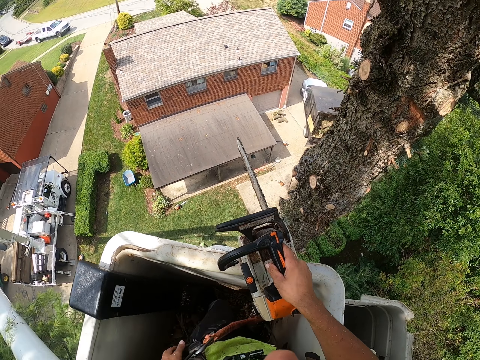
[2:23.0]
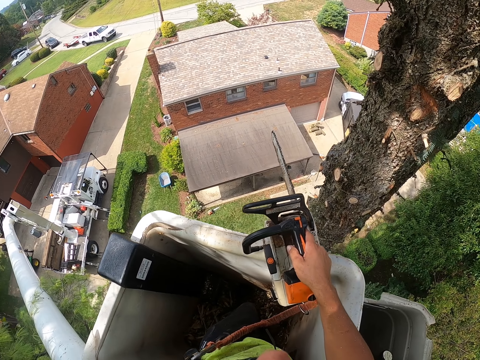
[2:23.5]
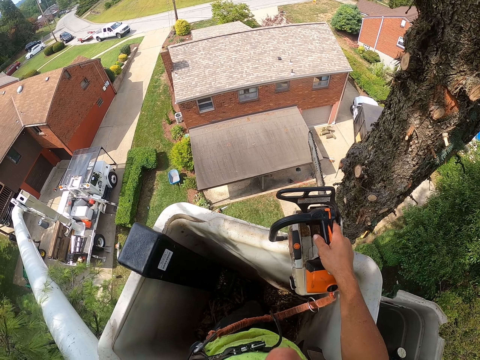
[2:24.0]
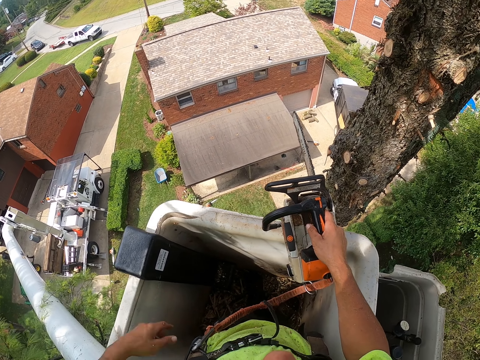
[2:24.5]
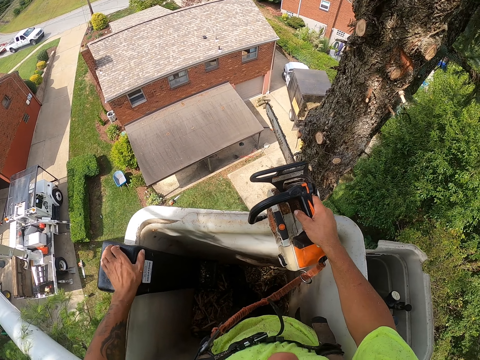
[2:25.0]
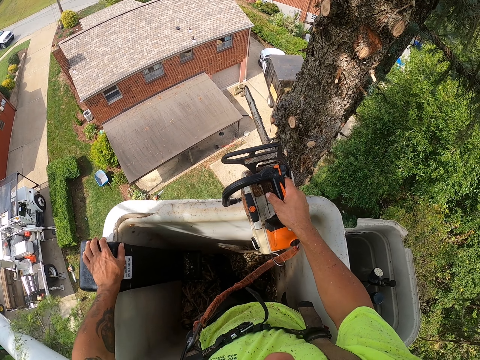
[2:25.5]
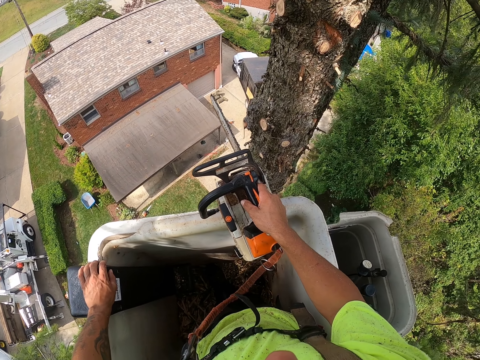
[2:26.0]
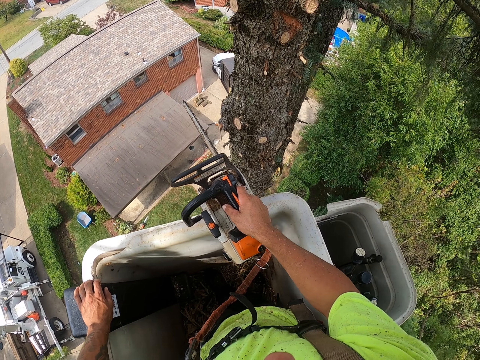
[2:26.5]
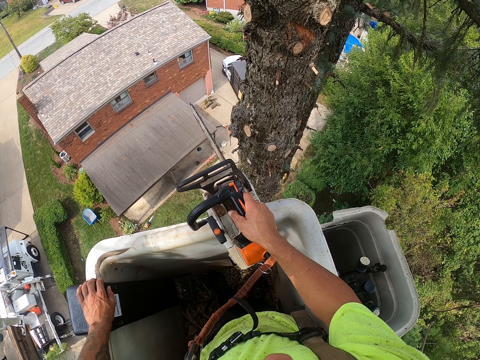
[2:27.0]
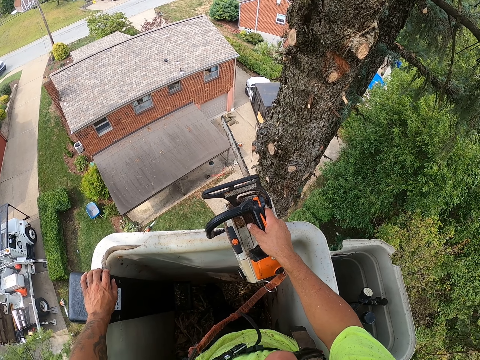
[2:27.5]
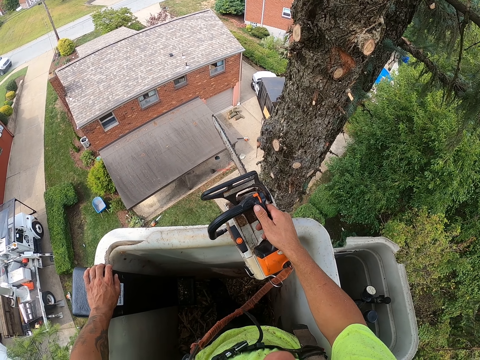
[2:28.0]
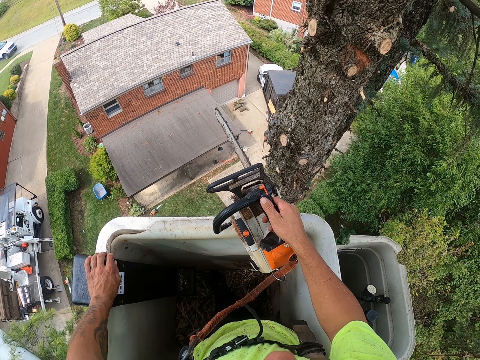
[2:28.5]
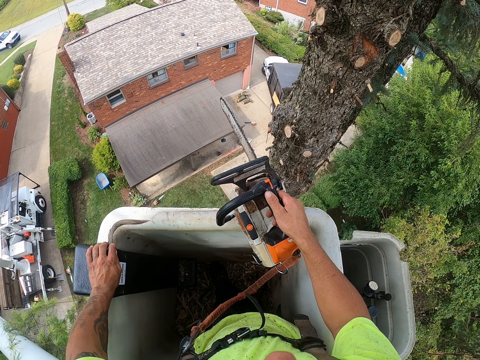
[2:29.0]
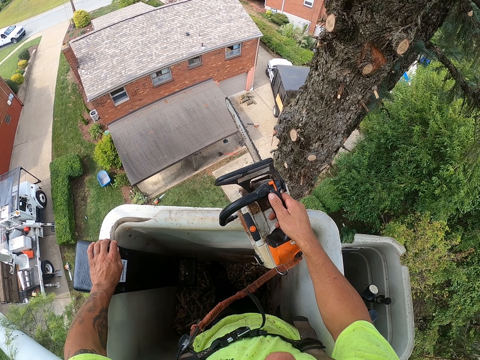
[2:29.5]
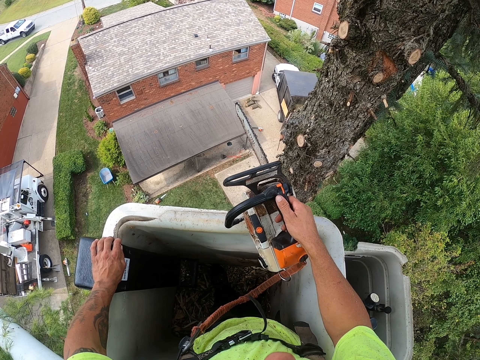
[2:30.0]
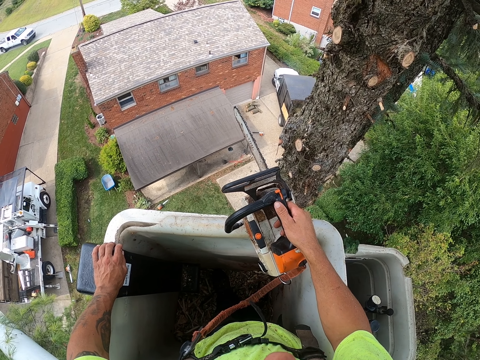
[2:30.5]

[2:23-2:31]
The camera wearer holds the chainsaw to the bucket with his right hand.

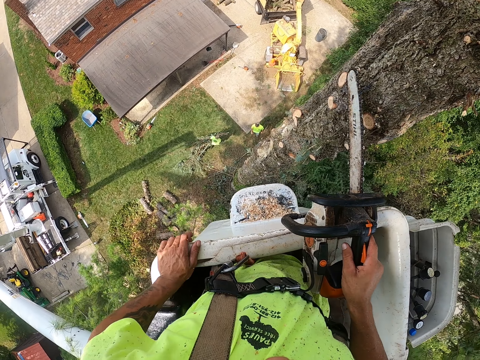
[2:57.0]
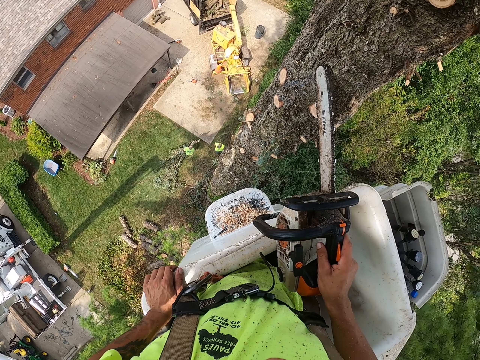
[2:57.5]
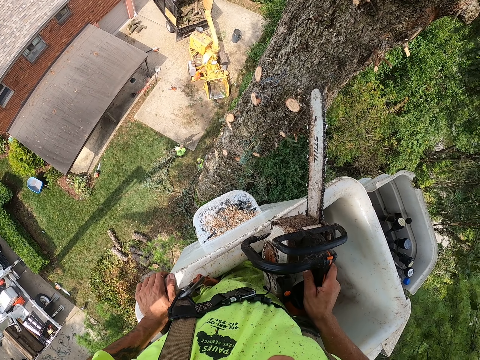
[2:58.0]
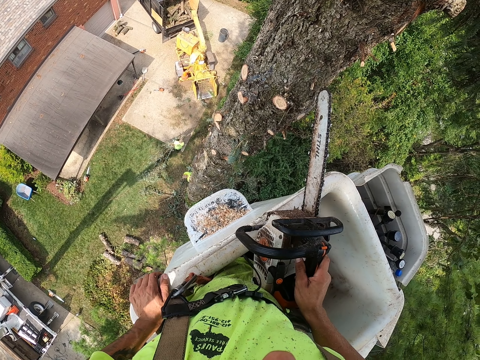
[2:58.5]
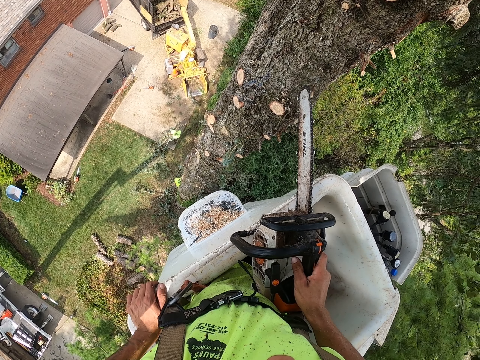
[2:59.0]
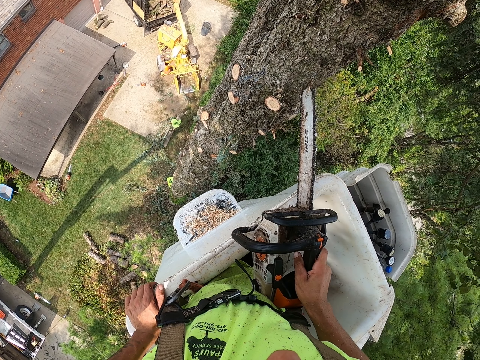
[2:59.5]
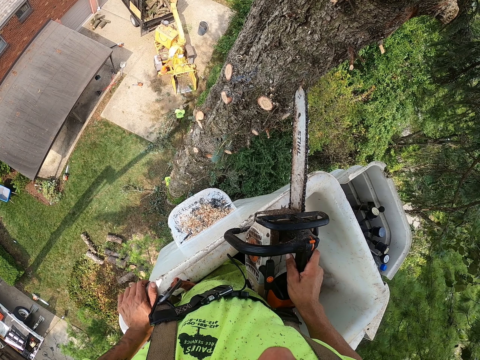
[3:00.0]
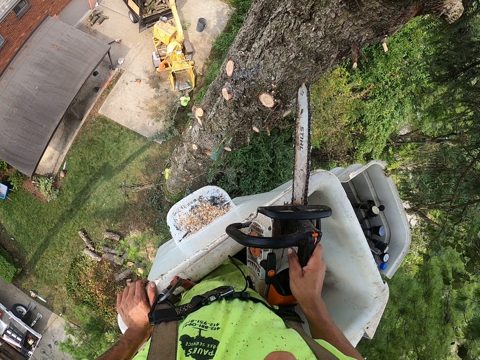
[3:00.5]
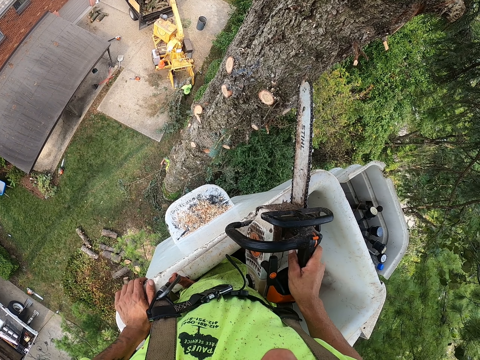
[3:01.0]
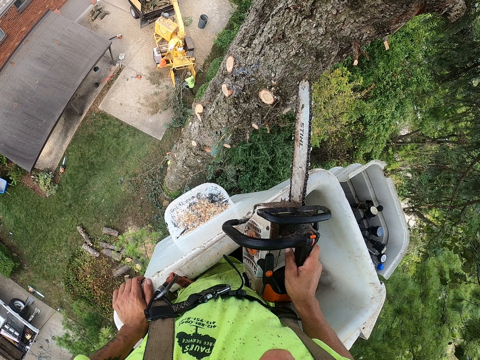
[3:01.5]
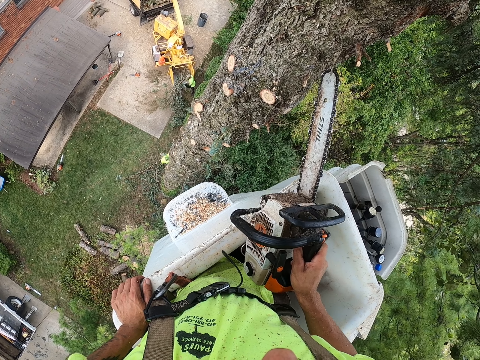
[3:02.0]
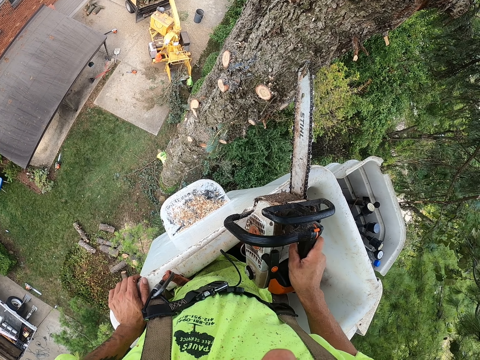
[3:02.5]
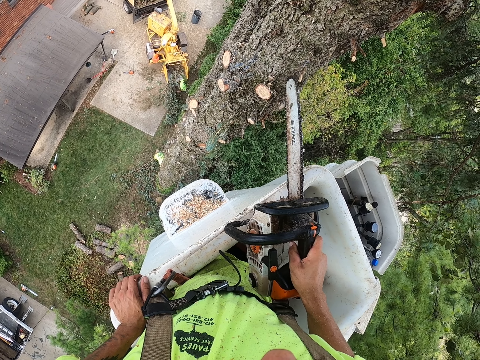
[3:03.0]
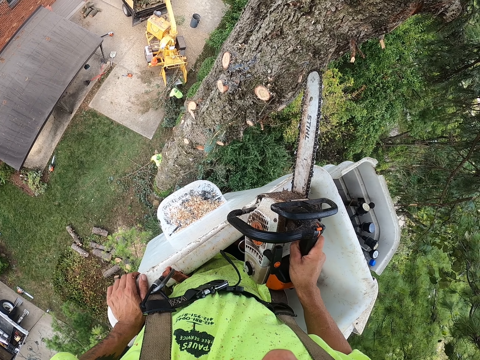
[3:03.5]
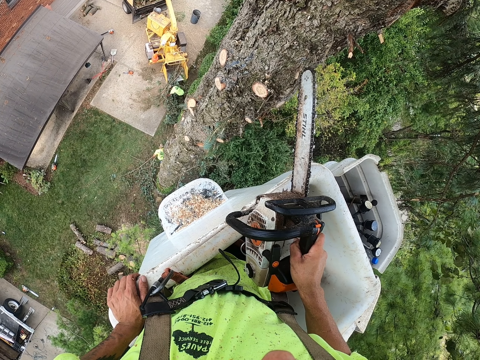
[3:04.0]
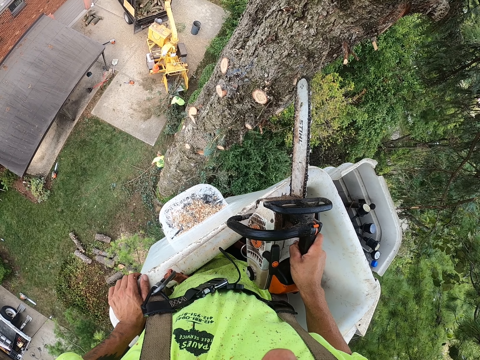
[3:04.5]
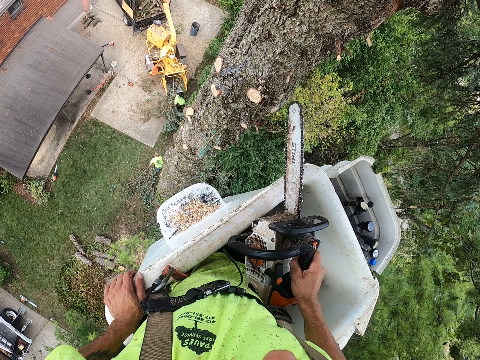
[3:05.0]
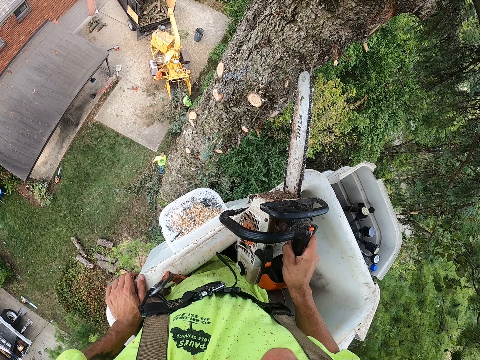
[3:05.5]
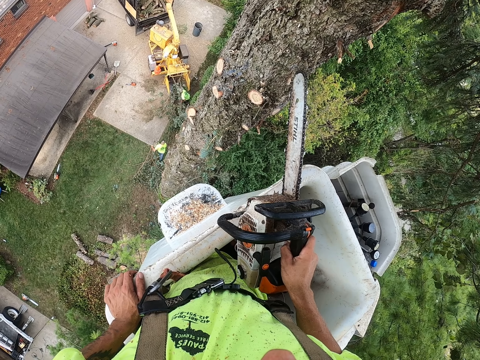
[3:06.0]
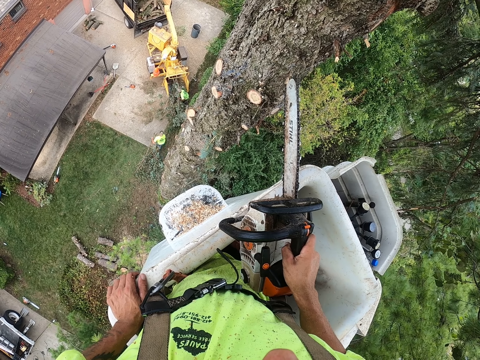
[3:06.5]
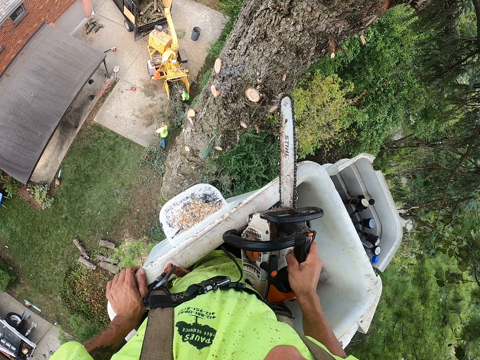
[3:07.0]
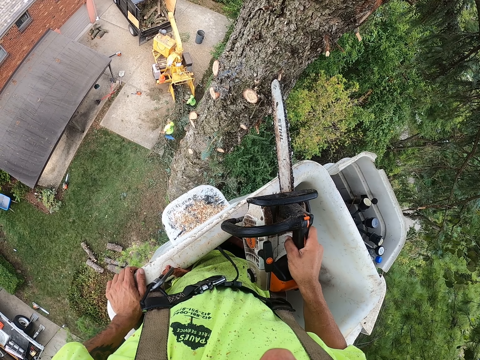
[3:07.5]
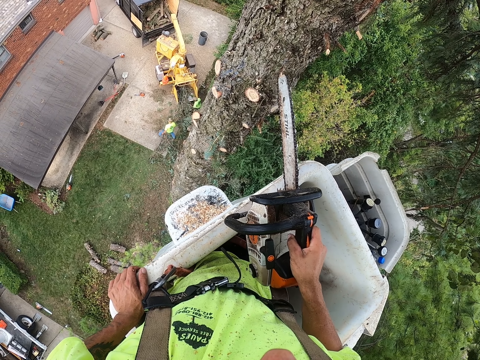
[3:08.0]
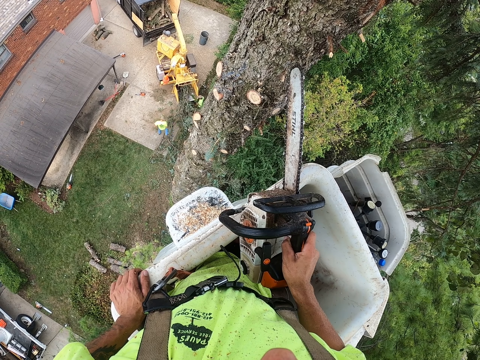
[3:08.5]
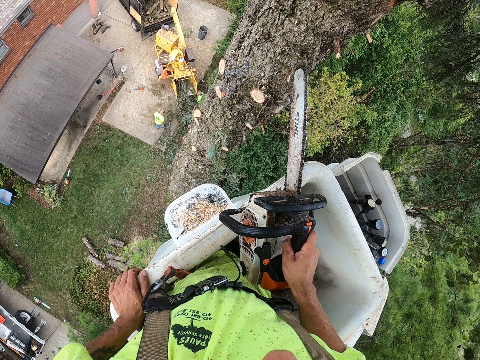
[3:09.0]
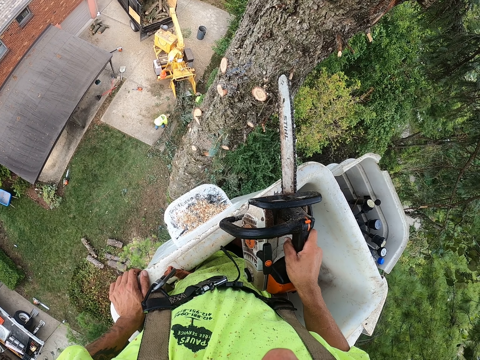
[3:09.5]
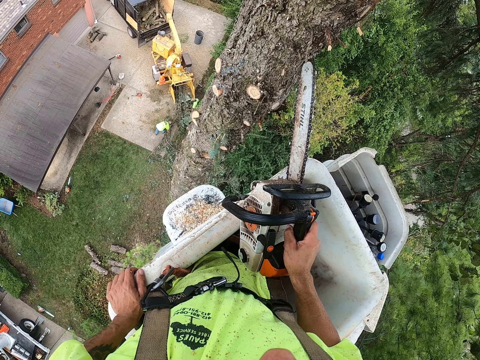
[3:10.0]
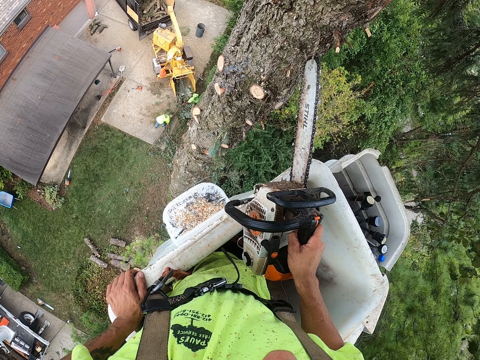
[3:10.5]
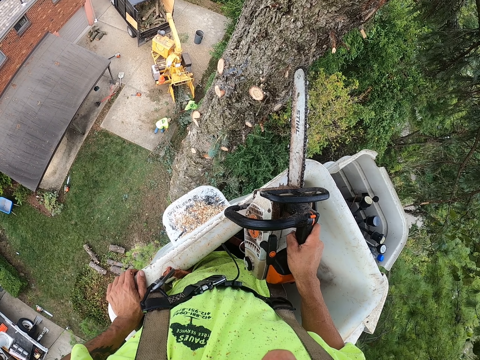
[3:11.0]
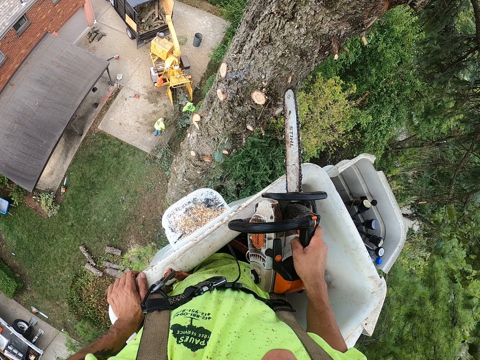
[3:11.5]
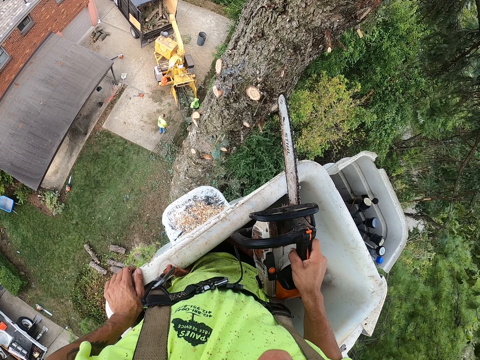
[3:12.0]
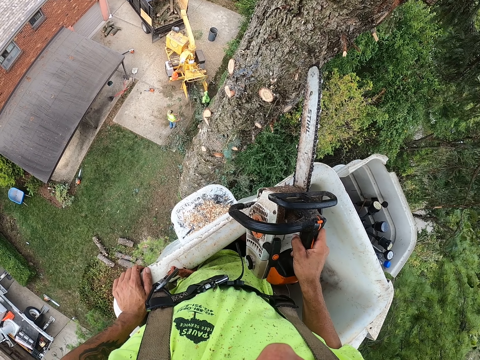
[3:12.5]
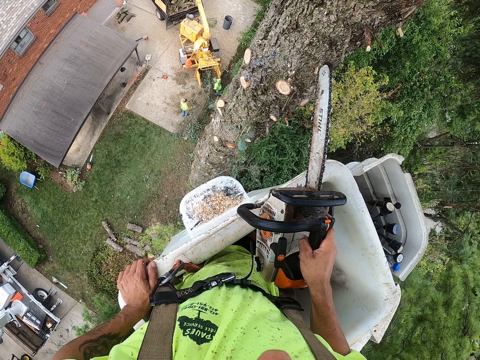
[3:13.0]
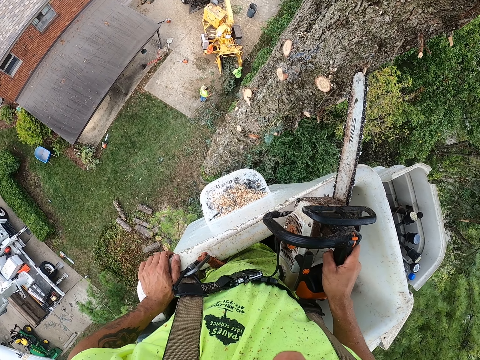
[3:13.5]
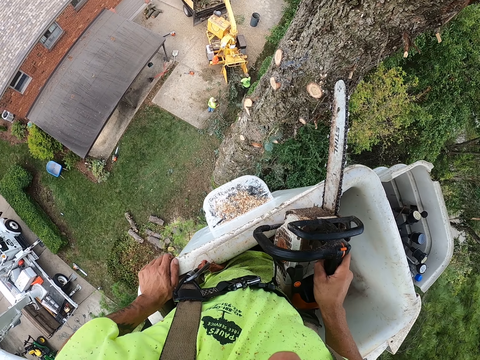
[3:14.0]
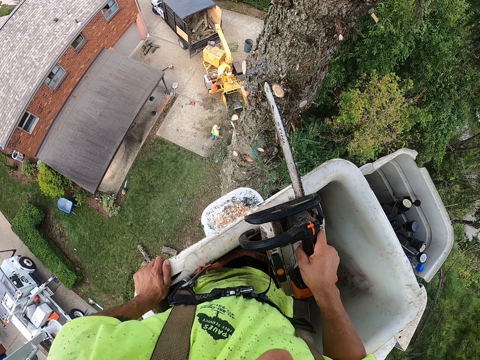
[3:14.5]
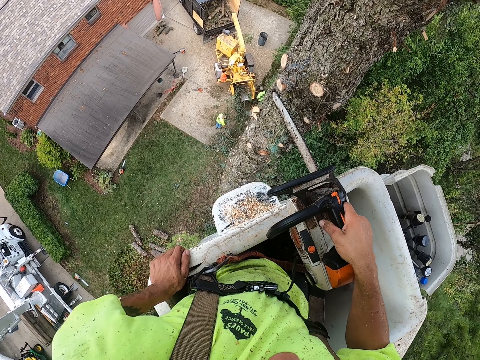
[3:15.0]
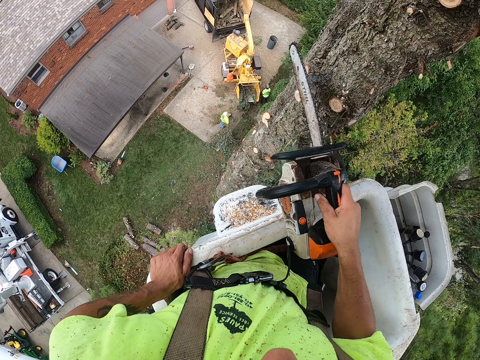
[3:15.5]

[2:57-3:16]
The camera wearer taps the tree with the tip of the chainsaw in his right hand. A man picks up felled tree branches with both hands. Another man puts felled tree branches into a trimming truck with both hands. The other man picks up felled tree branches with both hands. The camera wearer marks the tree with the tip of the chainsaw in his right hand. The other man puts the felled tree branches into the trimming truck with both hands. The first man drops the felled tree branches on the ground with both hands and picks up the felled tree branches with both hands.
